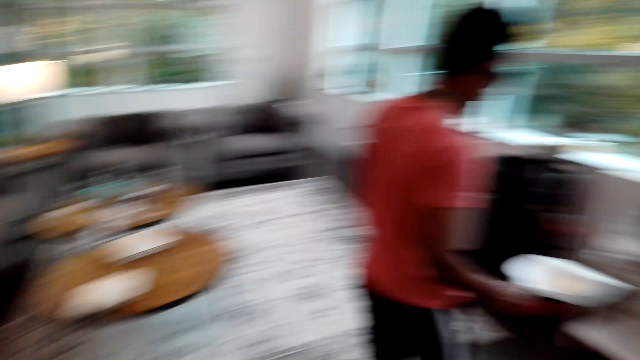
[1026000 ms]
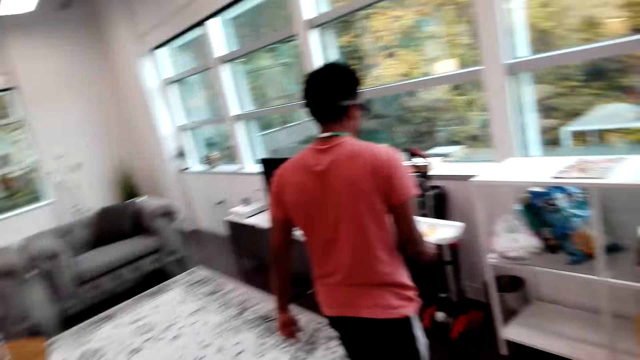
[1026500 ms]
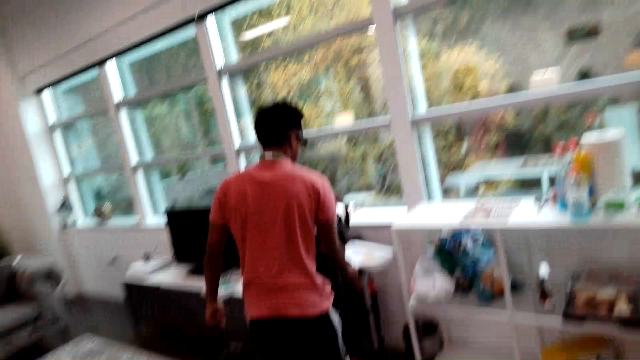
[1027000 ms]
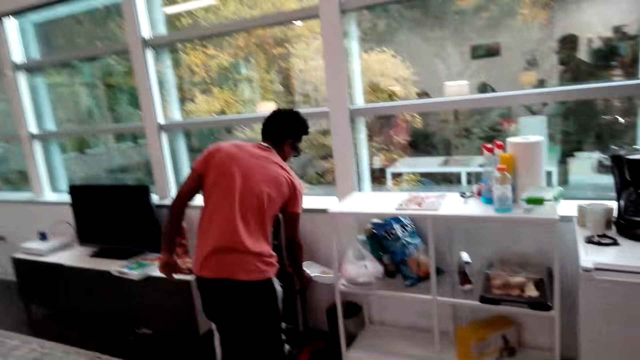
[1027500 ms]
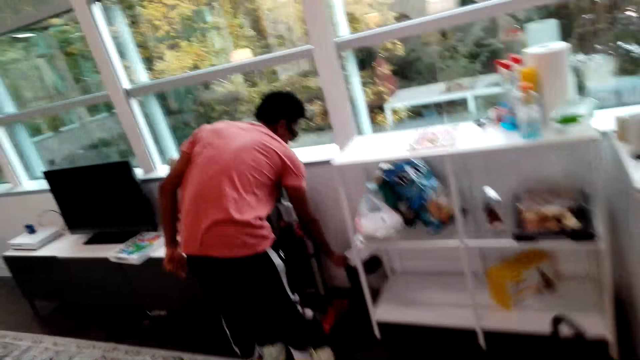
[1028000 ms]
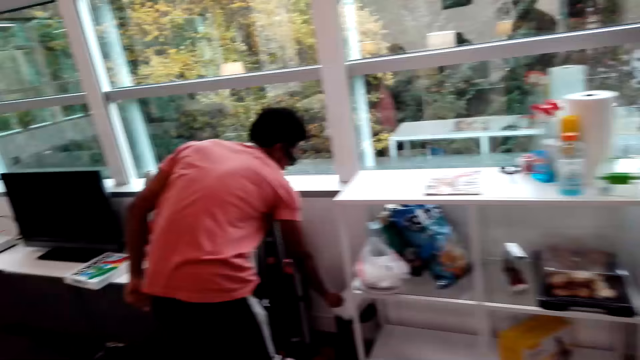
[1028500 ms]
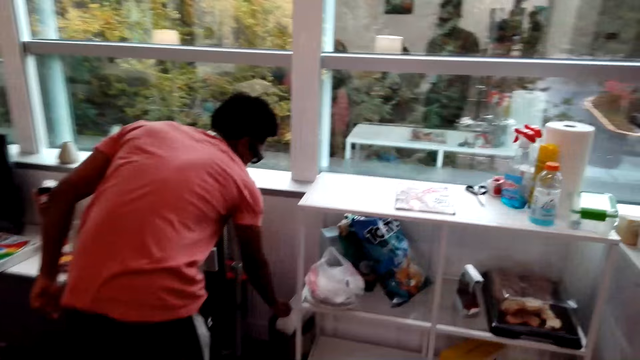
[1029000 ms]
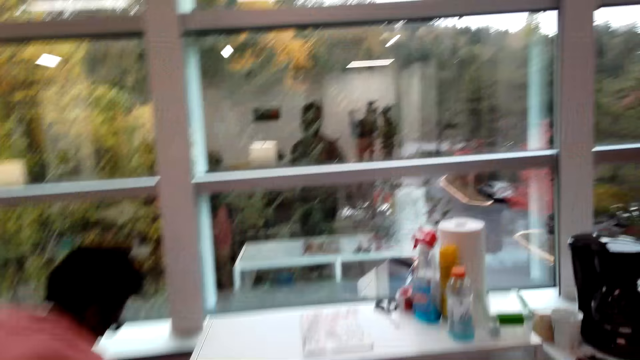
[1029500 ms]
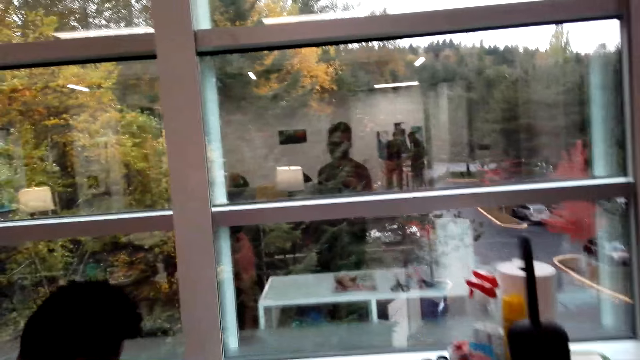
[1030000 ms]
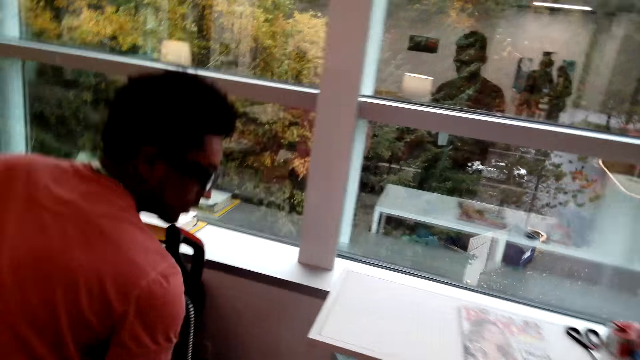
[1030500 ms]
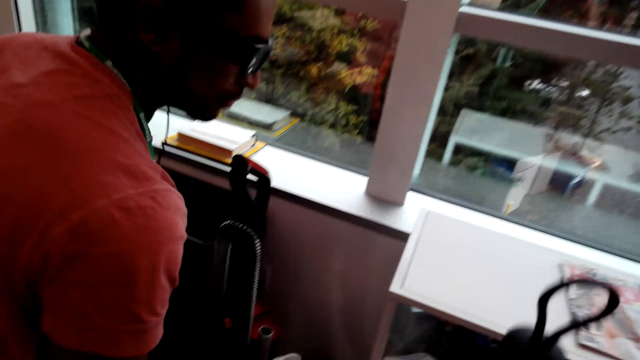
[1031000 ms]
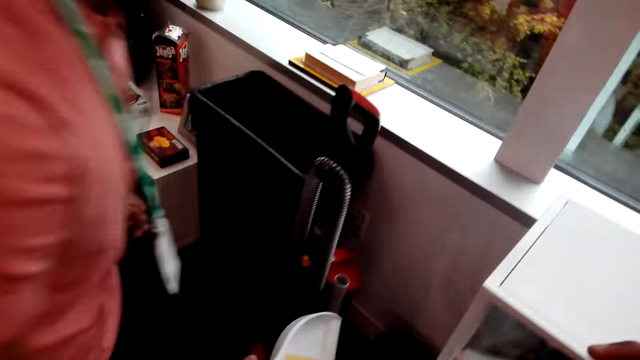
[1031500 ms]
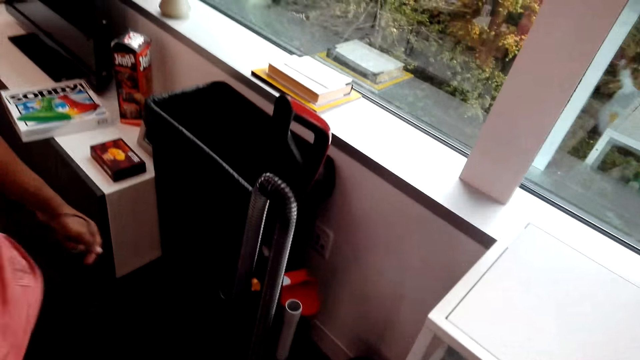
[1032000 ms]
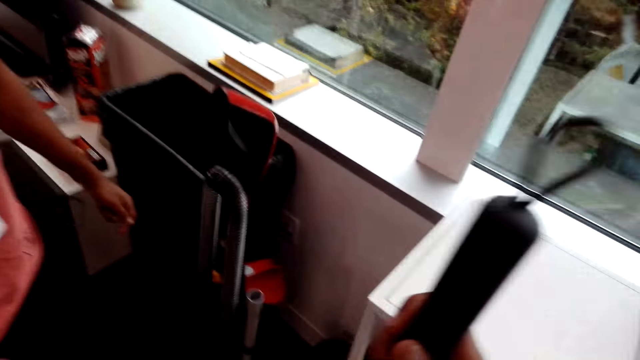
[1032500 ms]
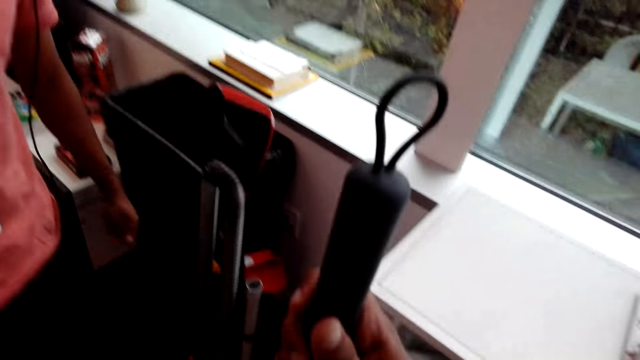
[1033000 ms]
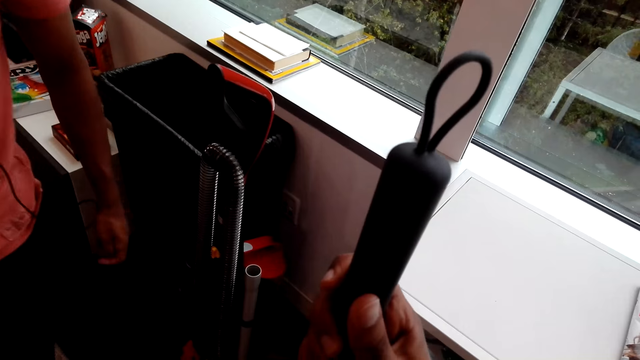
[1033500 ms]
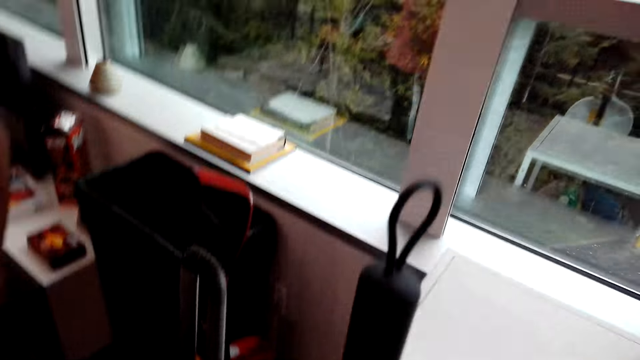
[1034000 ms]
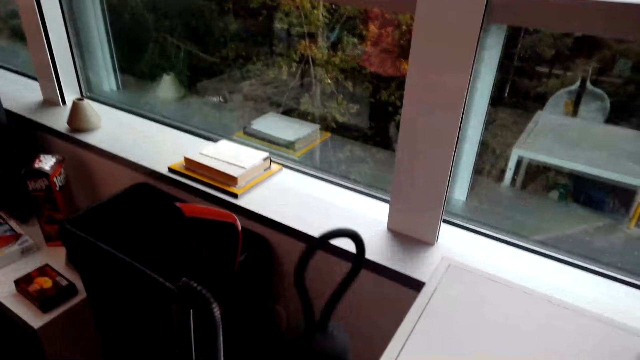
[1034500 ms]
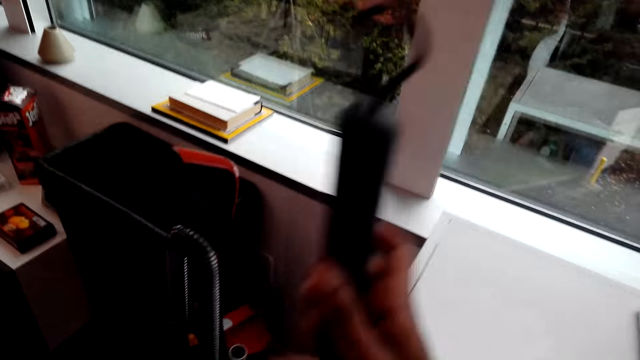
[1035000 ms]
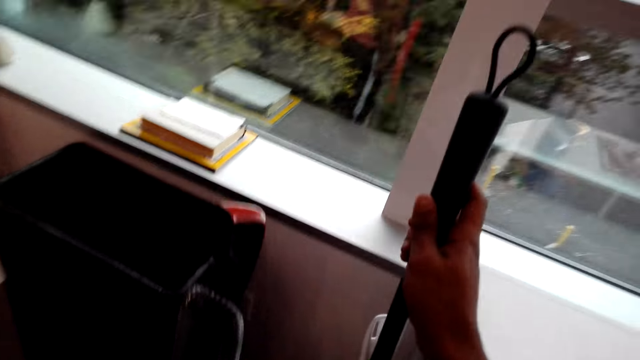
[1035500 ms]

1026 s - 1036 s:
A man puts the dust in a dustbin. The camera wearer talks to the man.

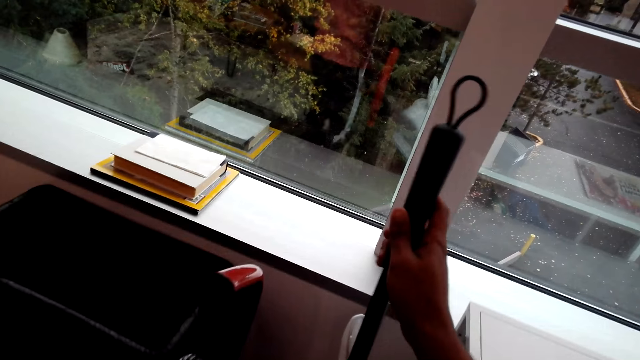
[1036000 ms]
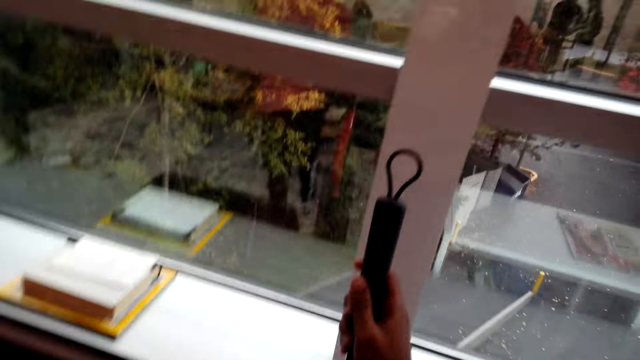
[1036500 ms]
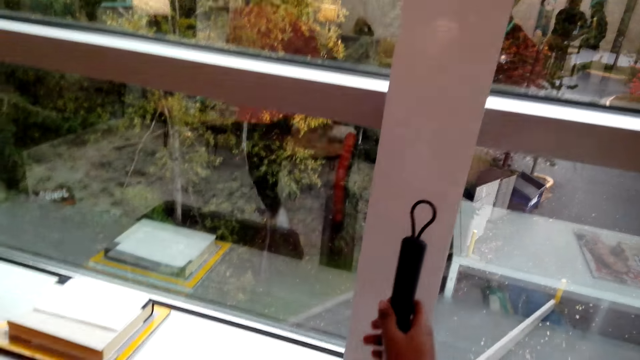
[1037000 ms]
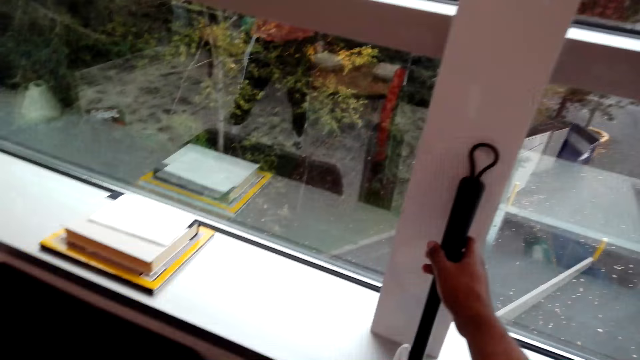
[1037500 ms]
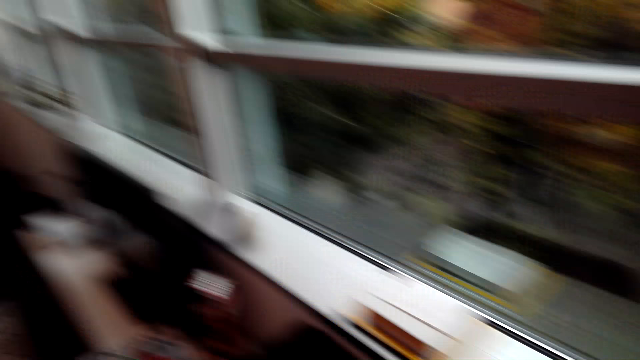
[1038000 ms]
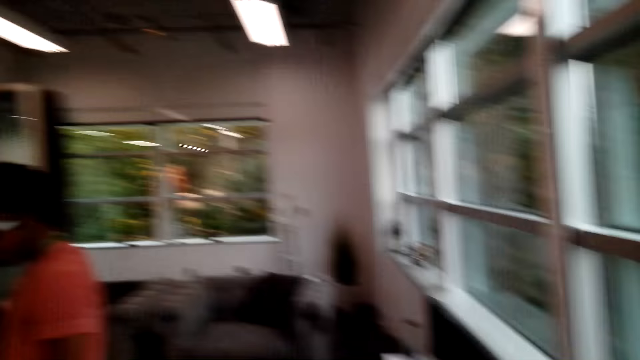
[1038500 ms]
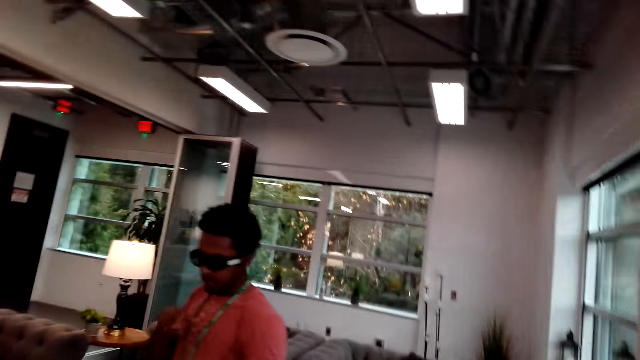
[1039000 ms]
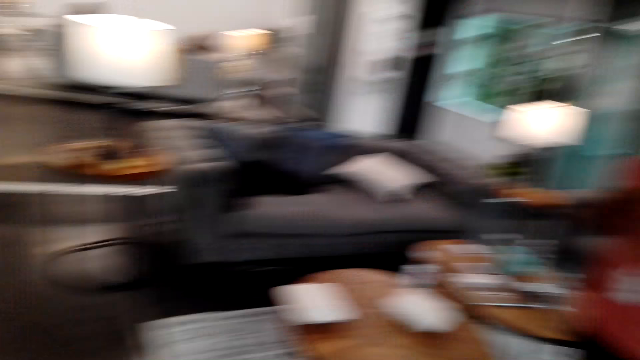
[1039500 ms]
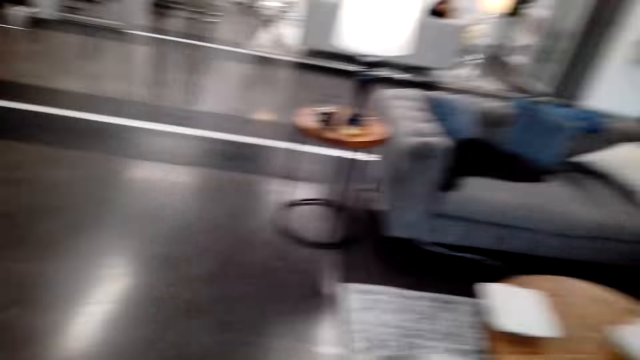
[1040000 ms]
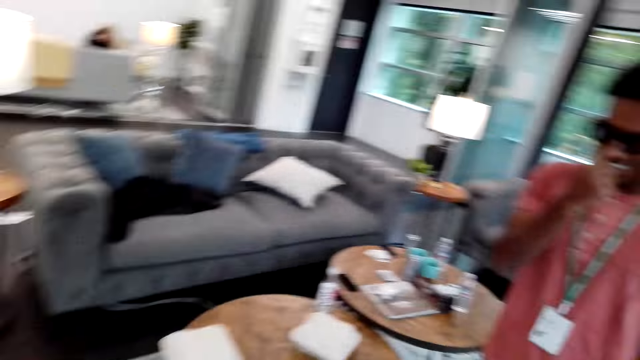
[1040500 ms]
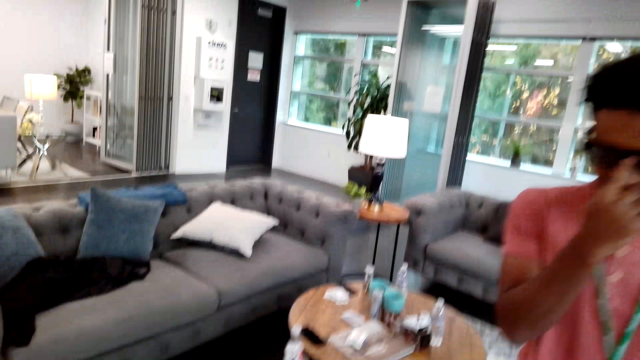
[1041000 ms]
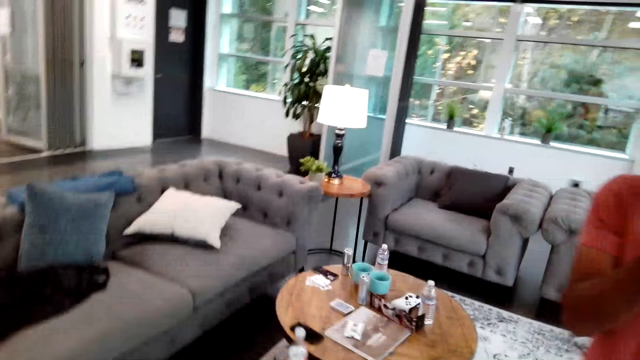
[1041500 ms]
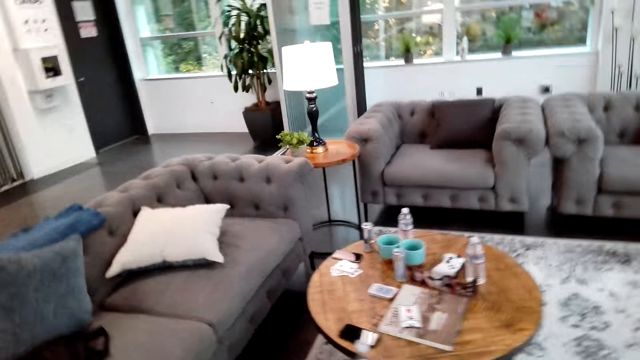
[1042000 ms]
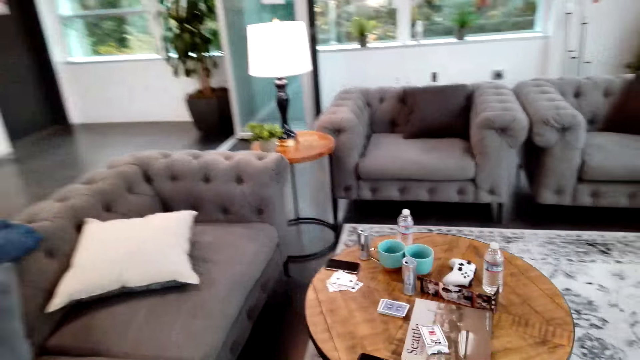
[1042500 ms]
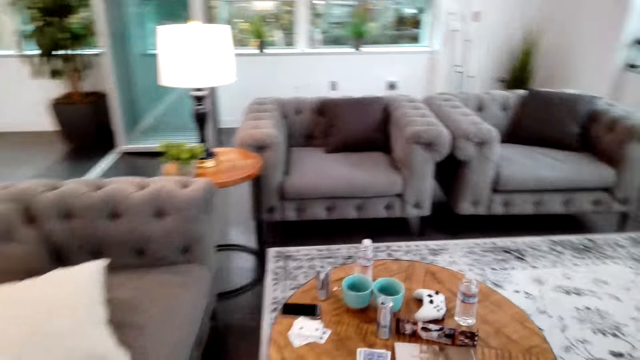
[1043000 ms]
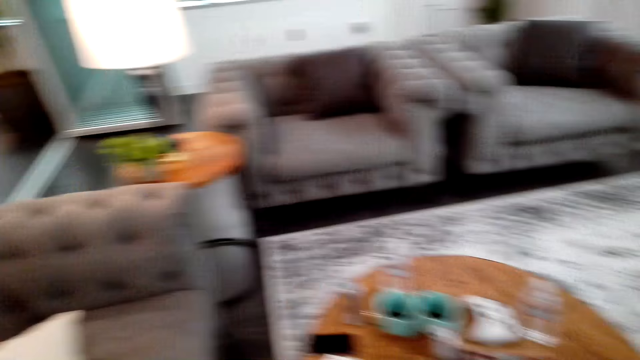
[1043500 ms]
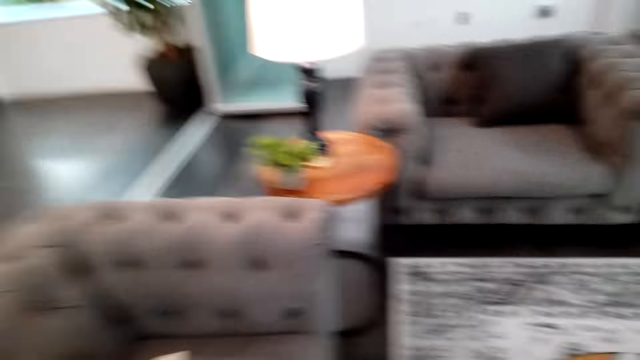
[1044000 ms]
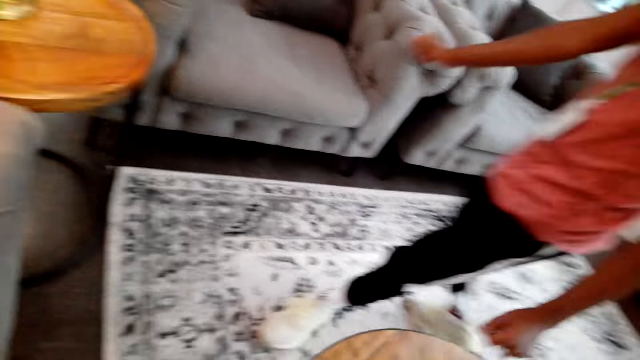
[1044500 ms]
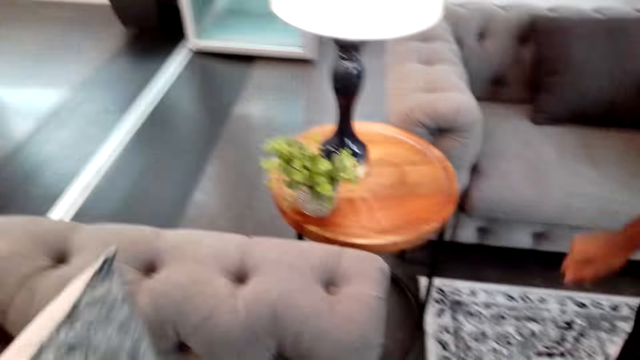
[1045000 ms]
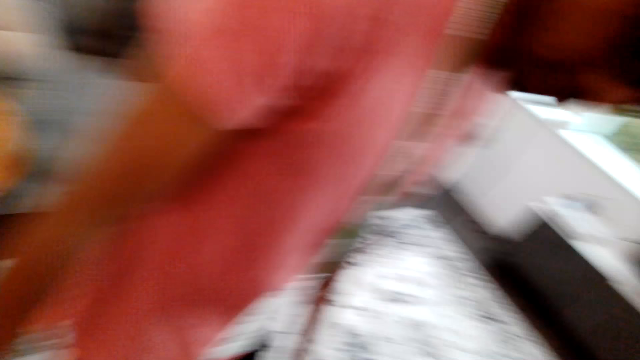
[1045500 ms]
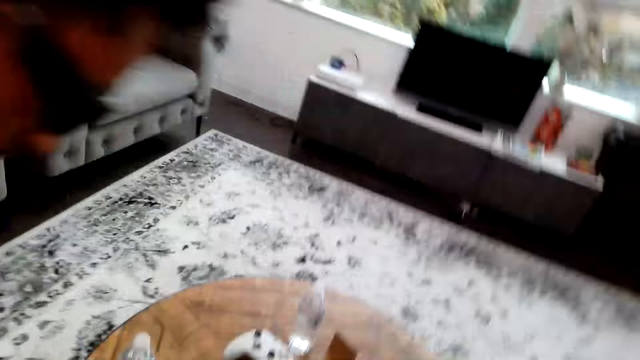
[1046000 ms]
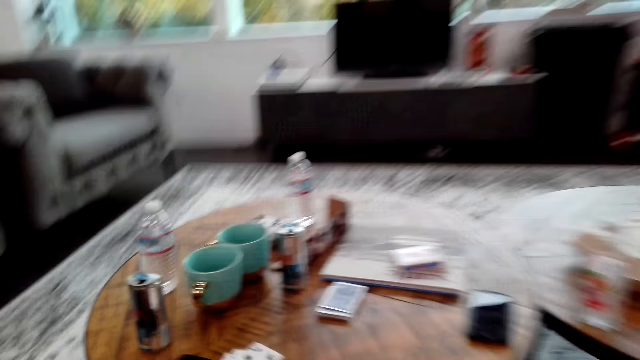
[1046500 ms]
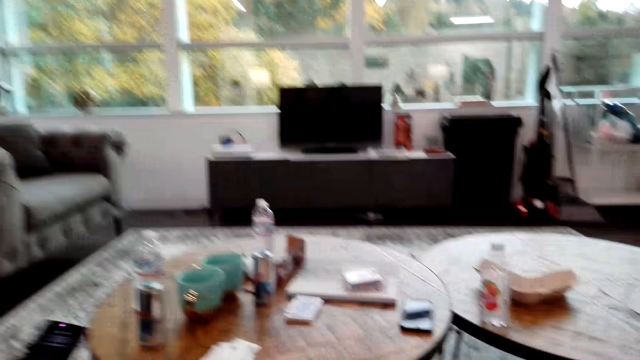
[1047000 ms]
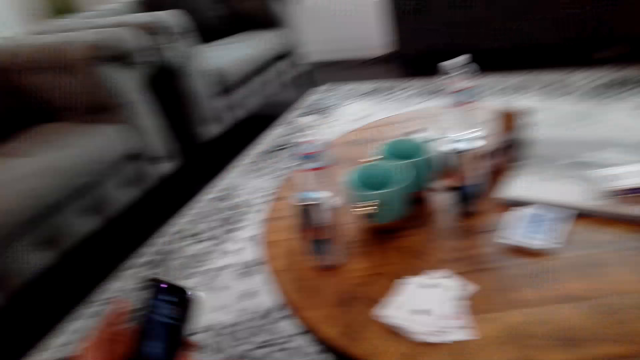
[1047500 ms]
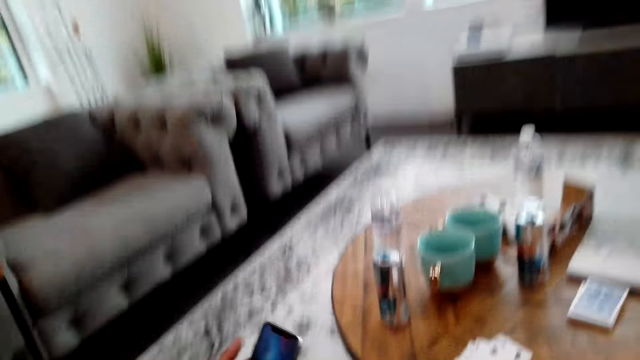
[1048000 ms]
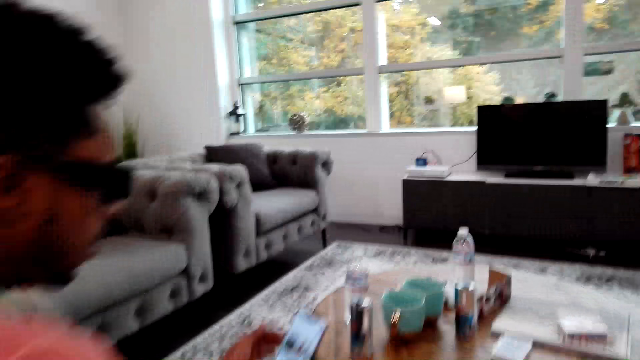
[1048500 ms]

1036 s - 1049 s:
The camera wearer puts the hand broom to the wall. They walk on the floor, look around the room, and walk on the floor. A man walks on the floor. The camera wearer walks towards the seats and sits on the sofa.
